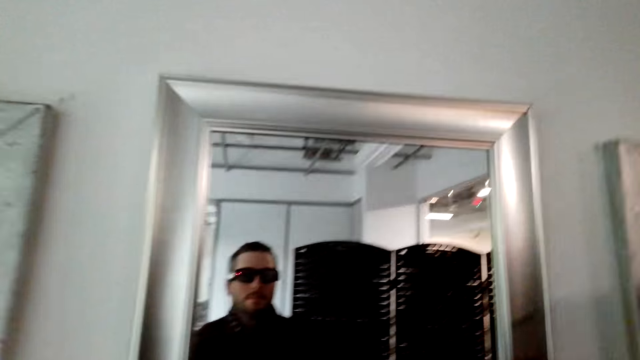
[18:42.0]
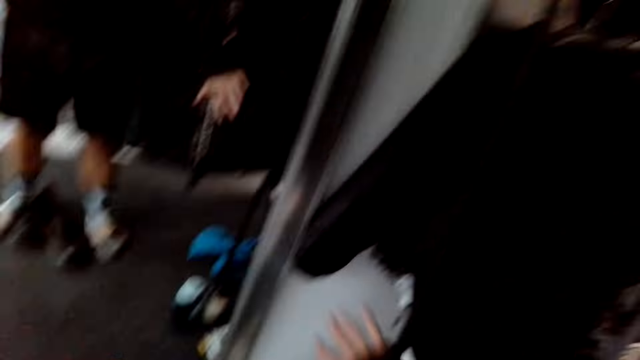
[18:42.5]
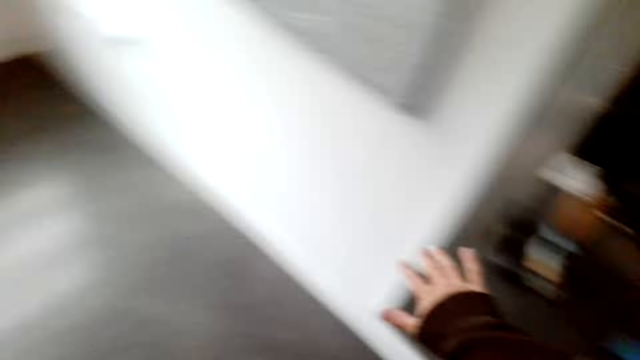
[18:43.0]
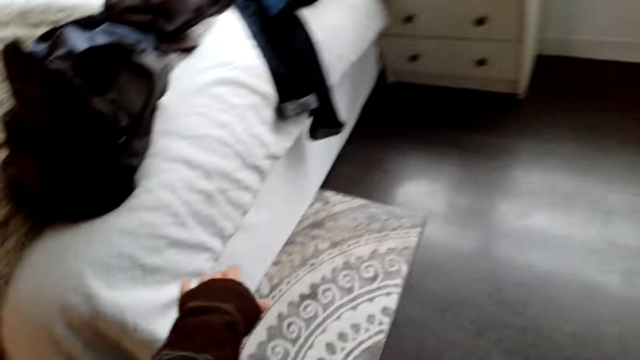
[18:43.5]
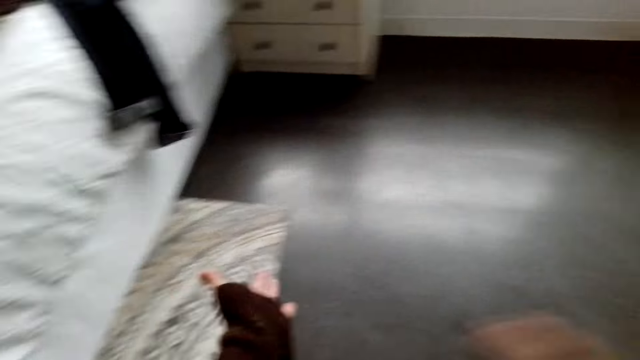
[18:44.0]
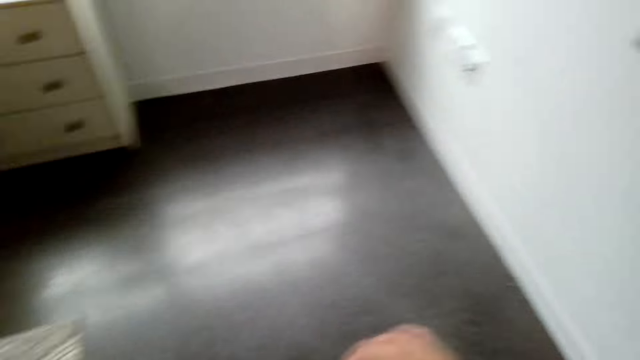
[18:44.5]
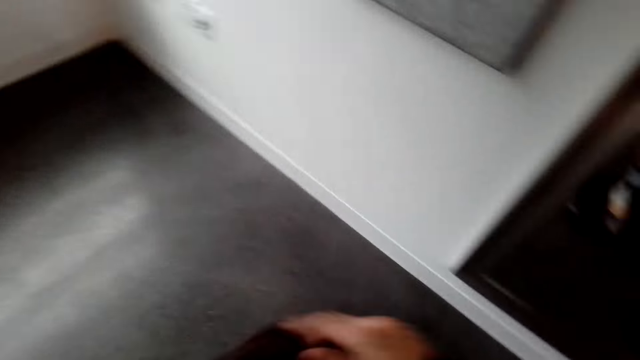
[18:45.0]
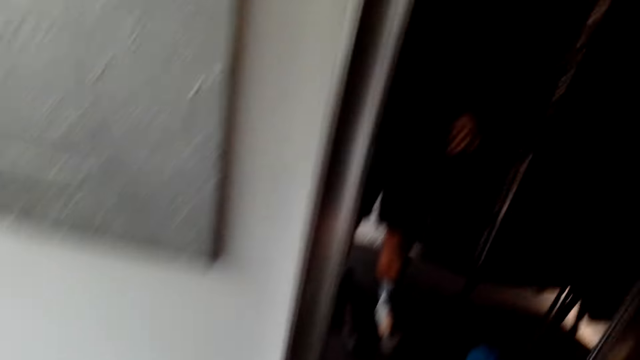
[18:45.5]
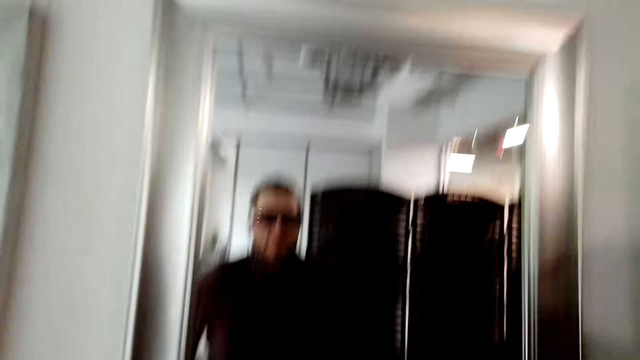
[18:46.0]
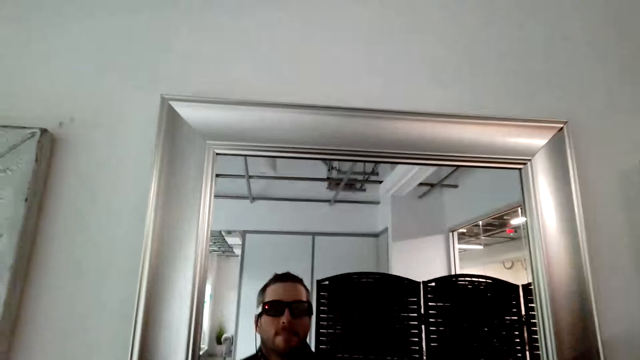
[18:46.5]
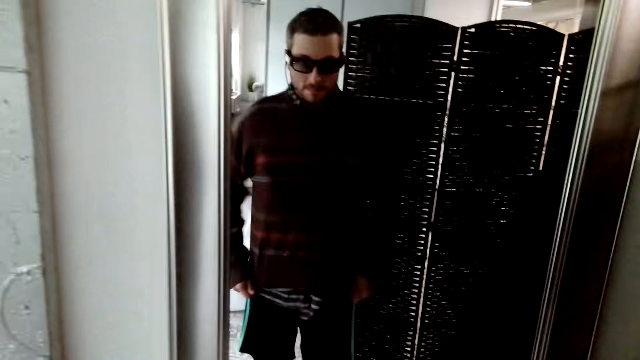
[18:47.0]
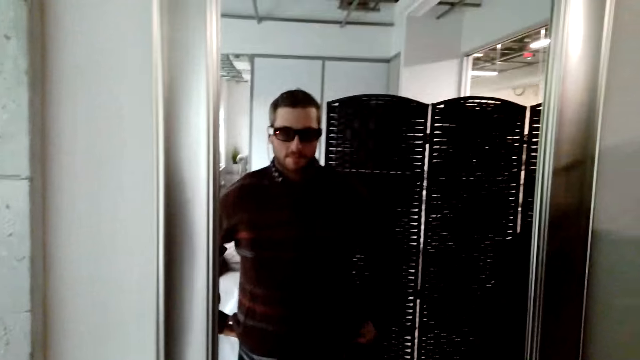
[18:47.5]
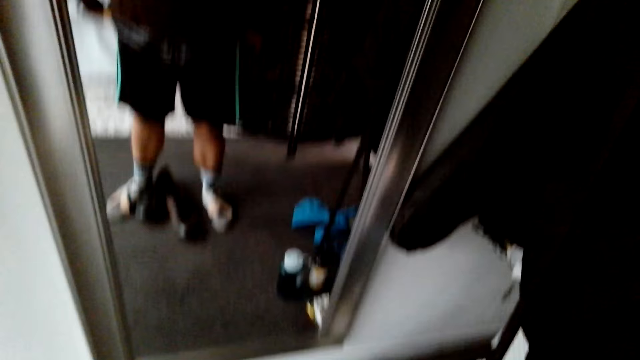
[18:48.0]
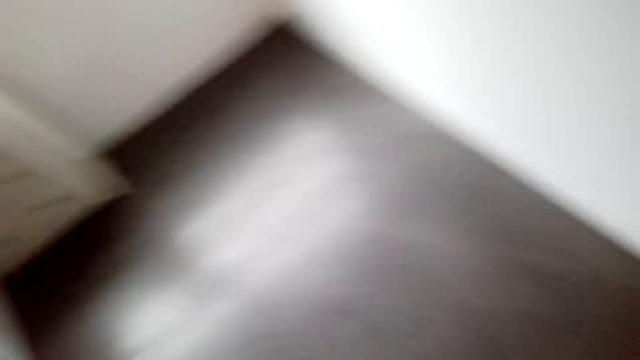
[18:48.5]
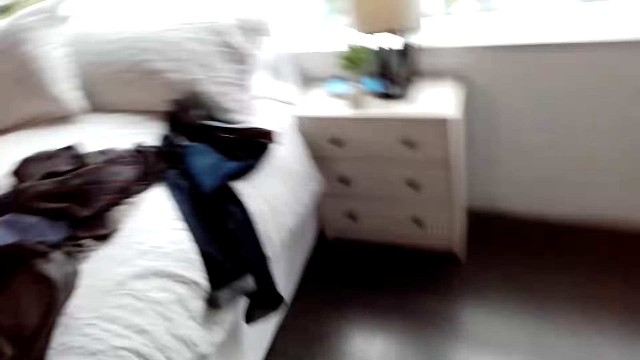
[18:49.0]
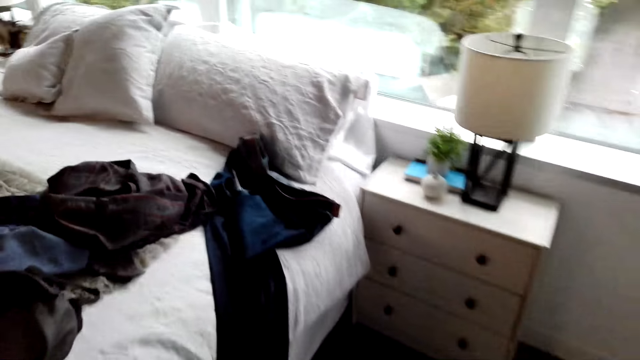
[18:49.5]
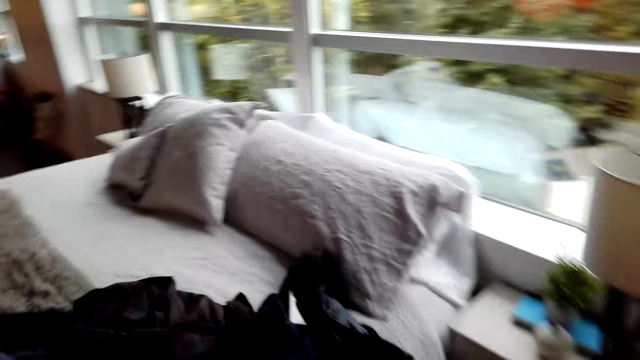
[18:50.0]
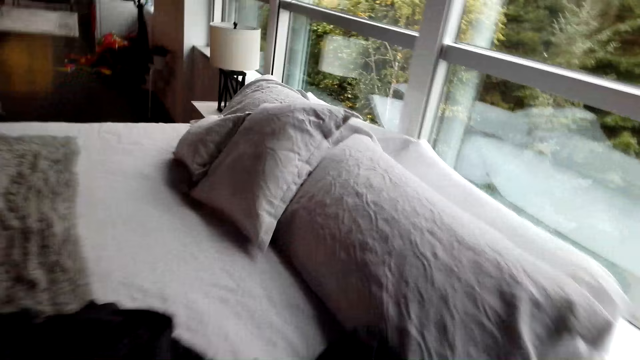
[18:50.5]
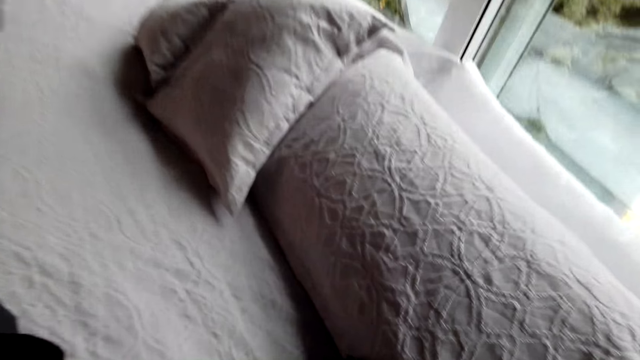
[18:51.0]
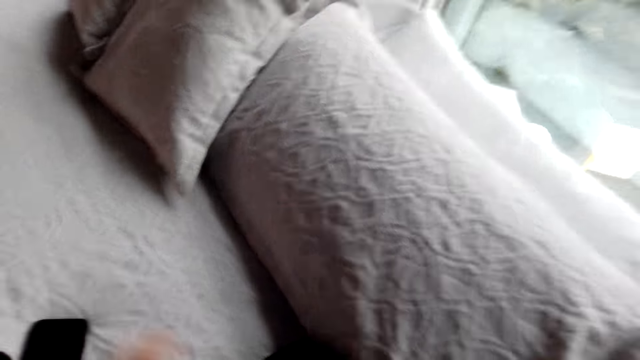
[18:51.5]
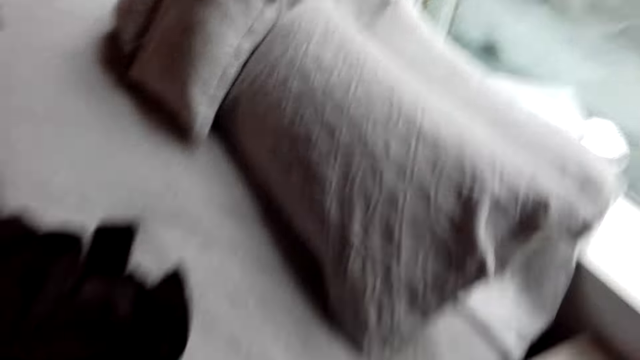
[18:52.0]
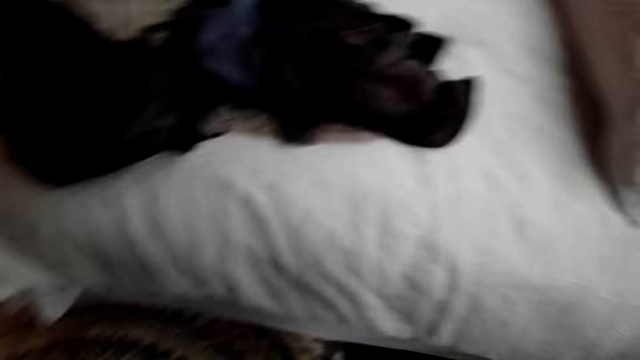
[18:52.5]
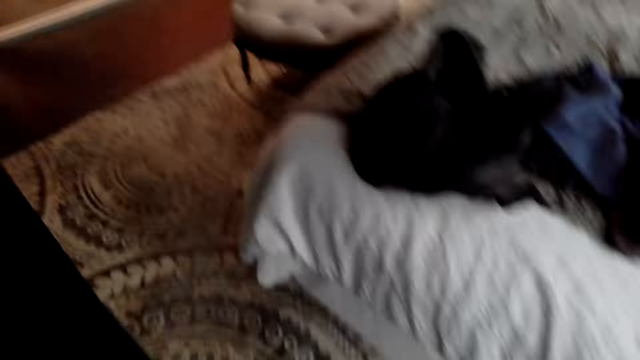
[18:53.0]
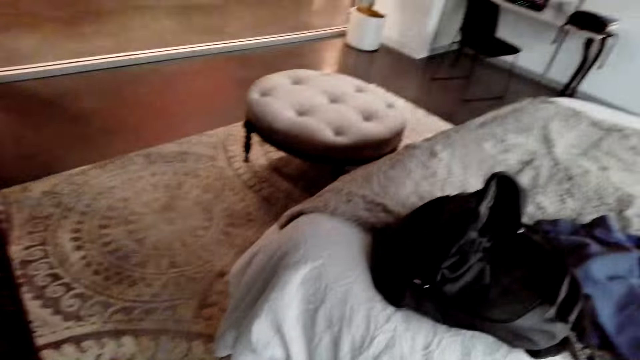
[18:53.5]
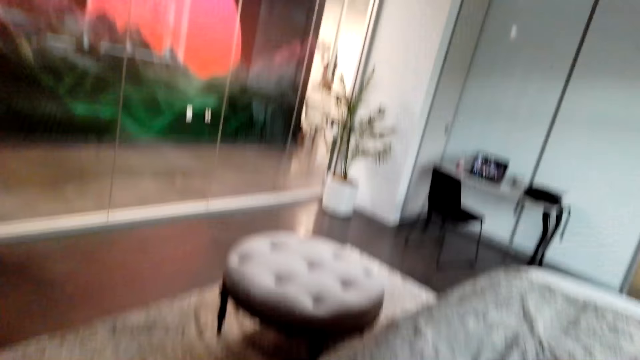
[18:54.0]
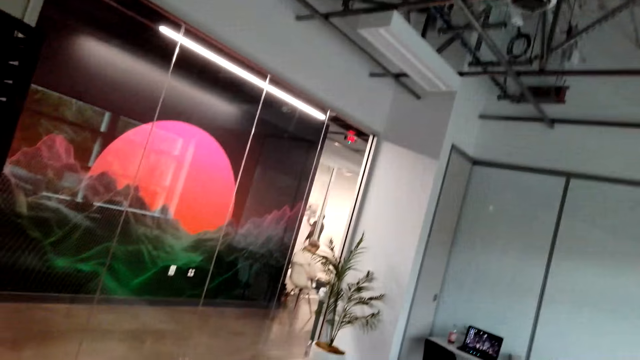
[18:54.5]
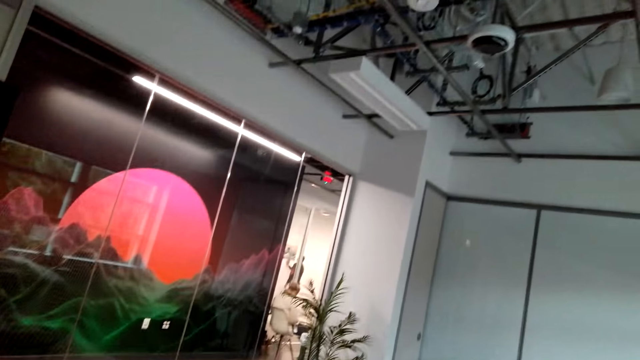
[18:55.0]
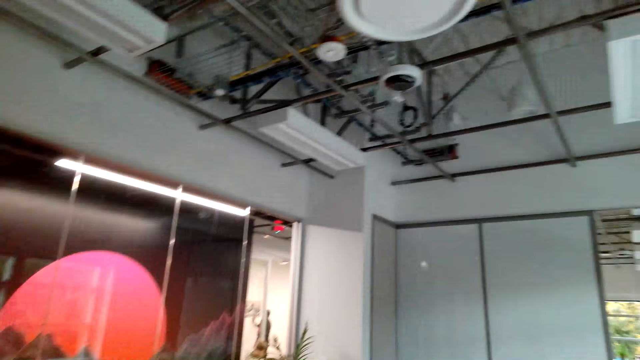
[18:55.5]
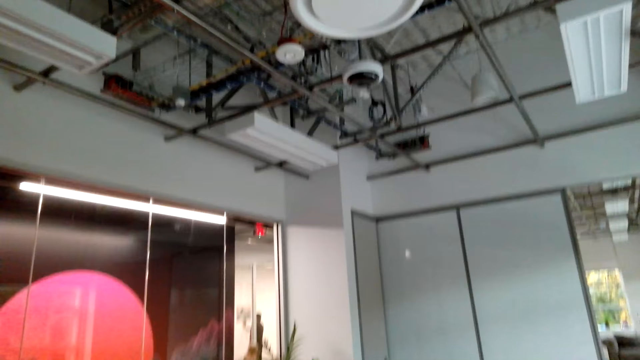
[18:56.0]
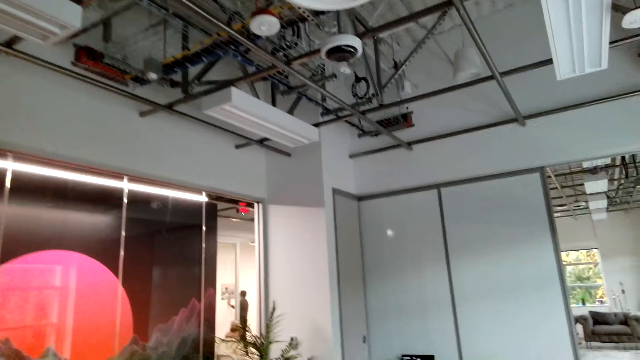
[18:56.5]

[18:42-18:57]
The camera wearer looks around the room. They stare at themselves through the mirror. They look around the room. They walk around the room towards the bed. They pick up the cloth from the bed. They look around the room.

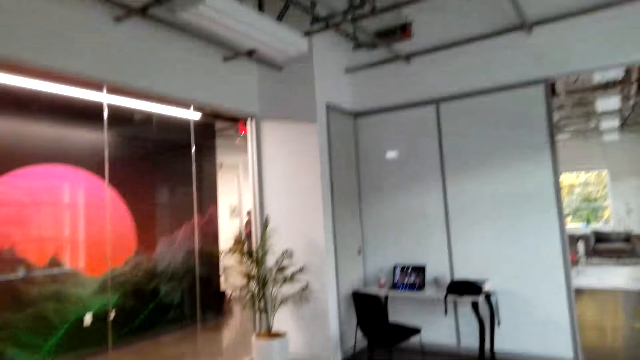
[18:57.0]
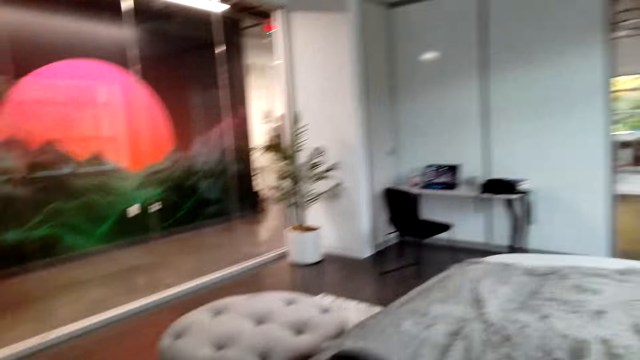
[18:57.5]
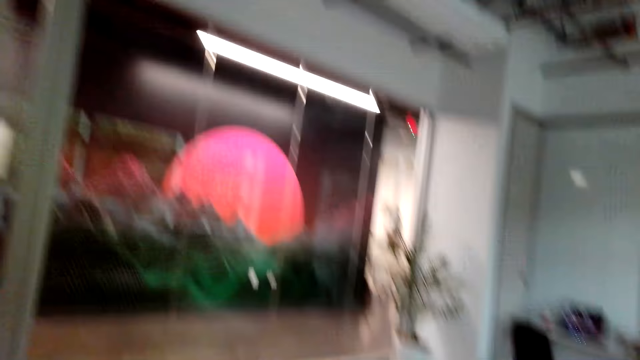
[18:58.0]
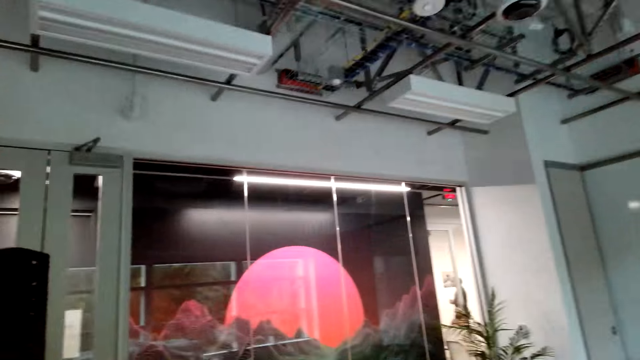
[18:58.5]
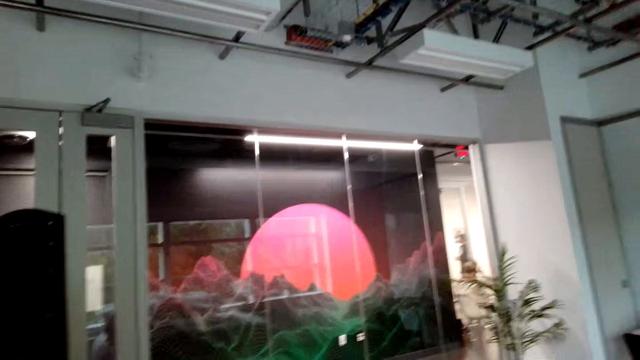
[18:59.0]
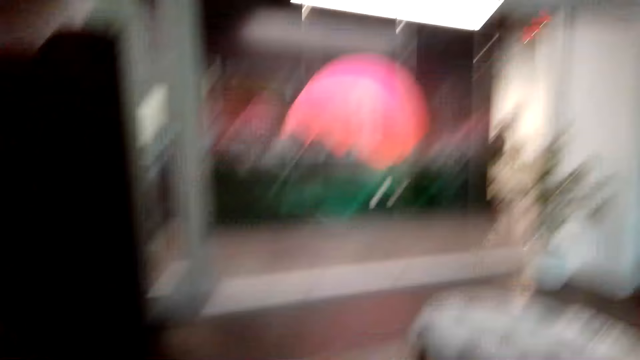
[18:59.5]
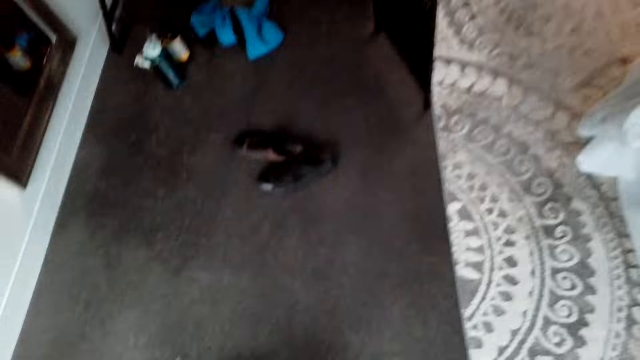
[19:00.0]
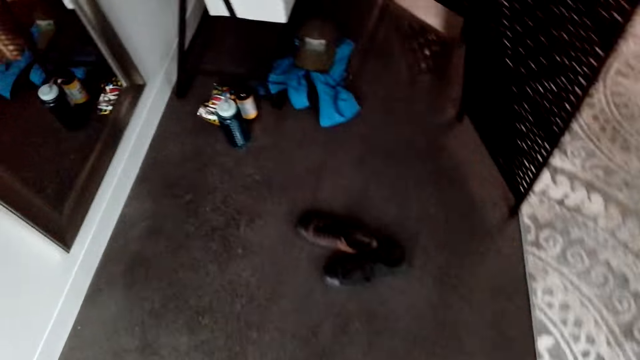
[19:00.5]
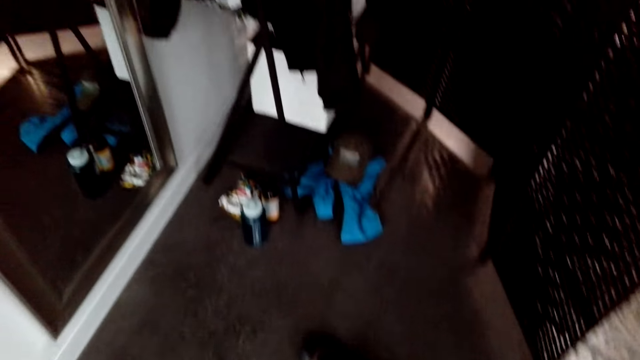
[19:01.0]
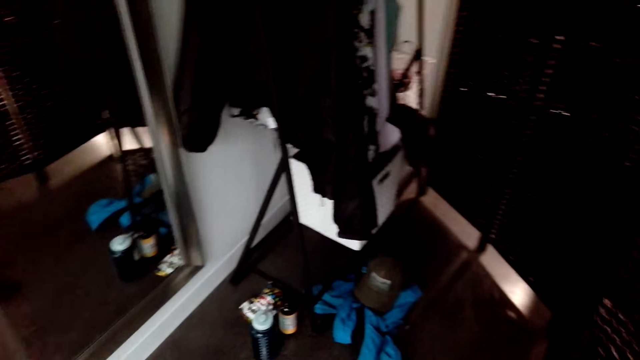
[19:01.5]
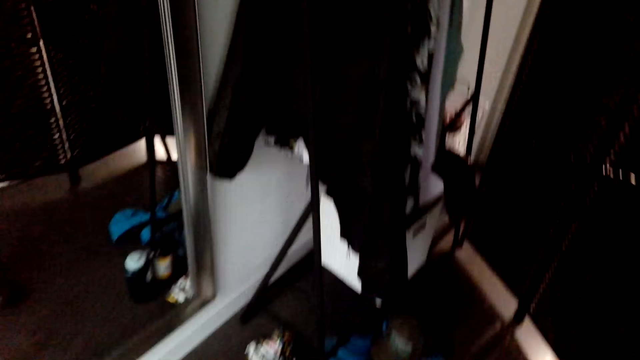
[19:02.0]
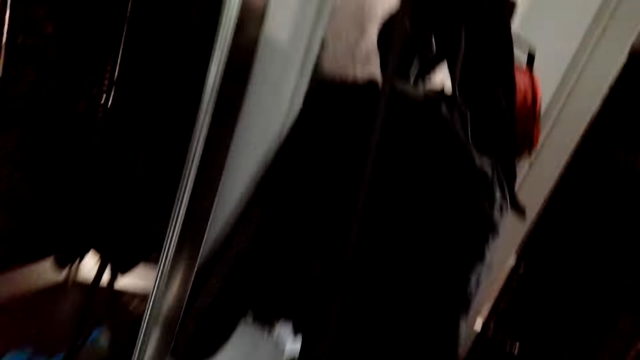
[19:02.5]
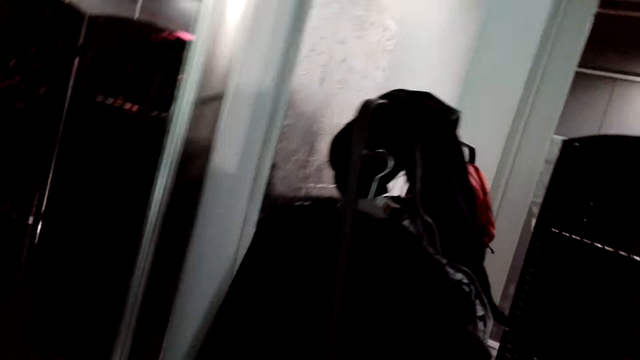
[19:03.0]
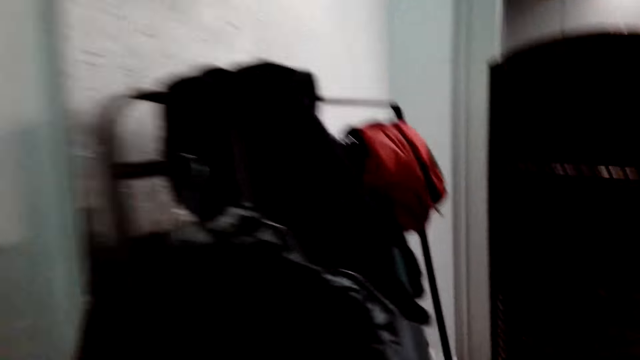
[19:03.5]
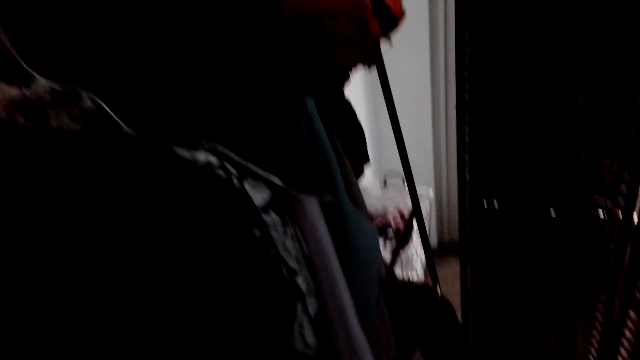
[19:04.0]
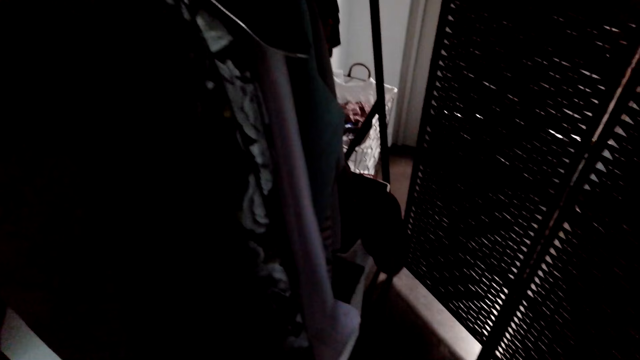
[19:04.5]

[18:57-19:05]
The camera wearer walks around the room.
